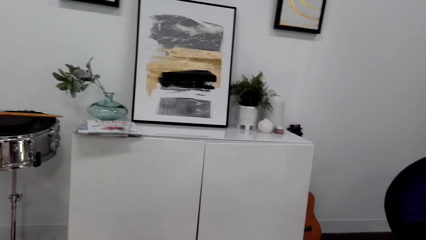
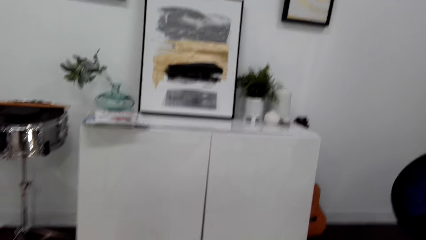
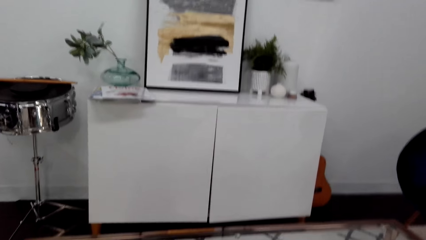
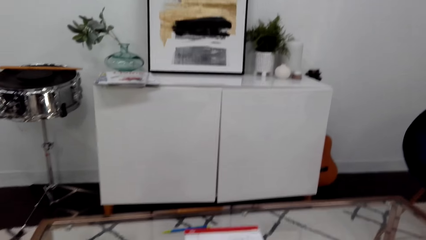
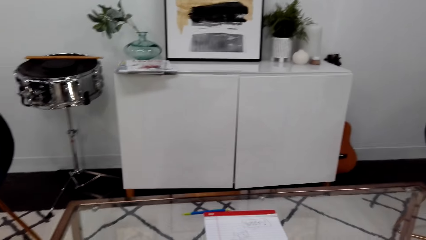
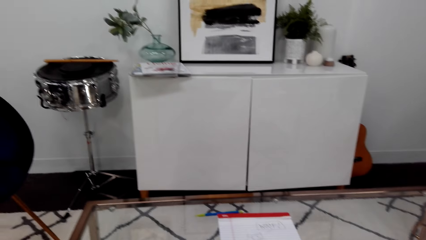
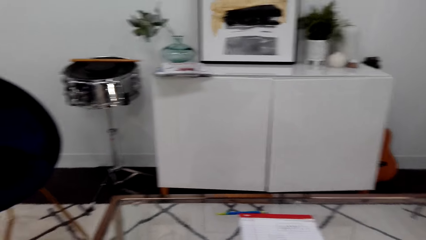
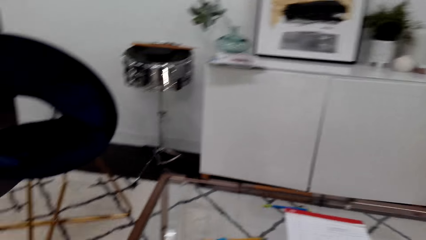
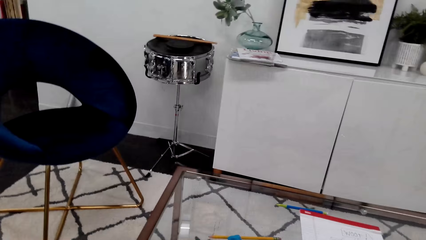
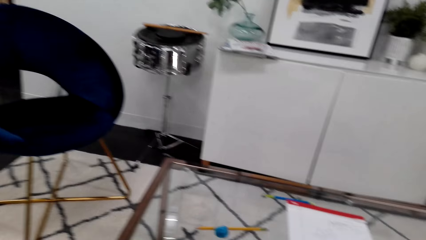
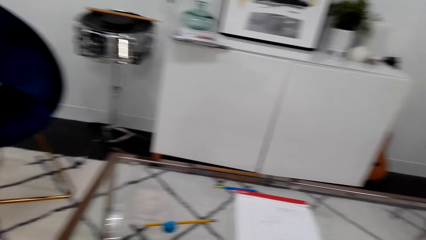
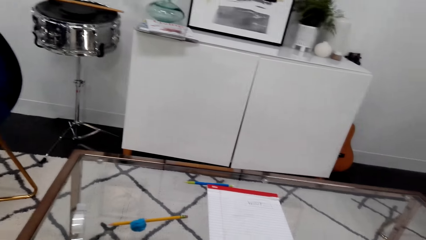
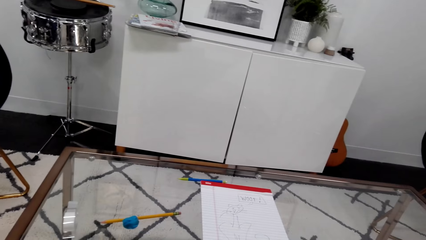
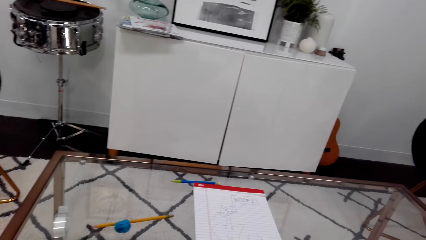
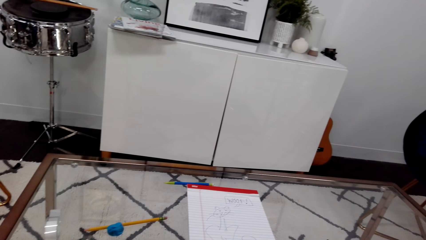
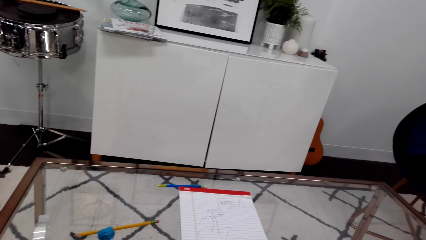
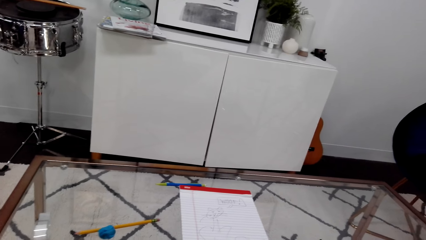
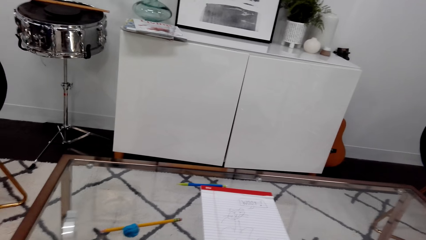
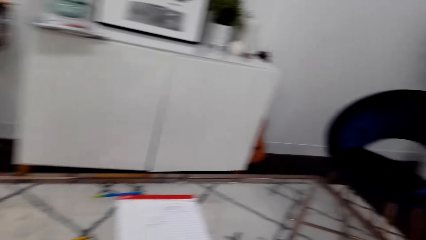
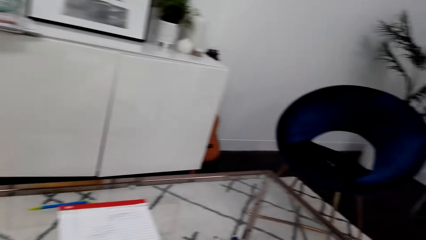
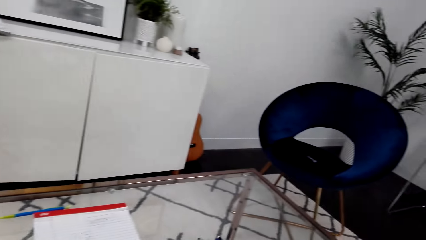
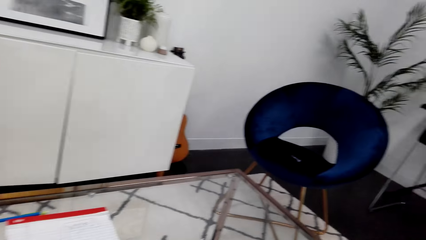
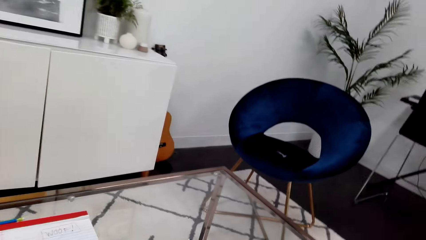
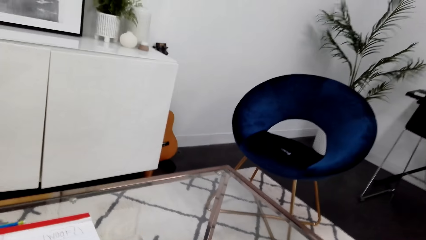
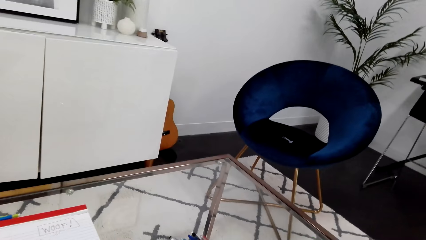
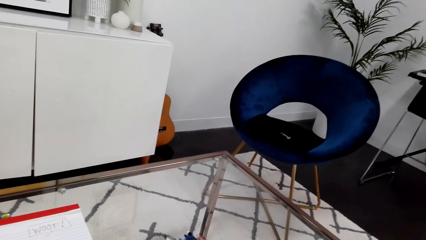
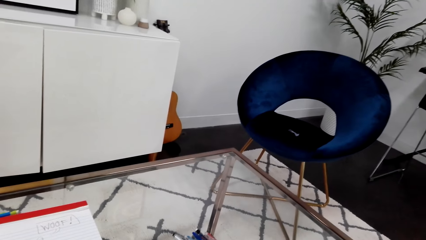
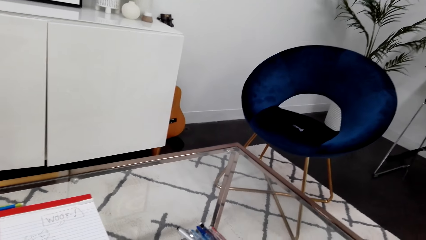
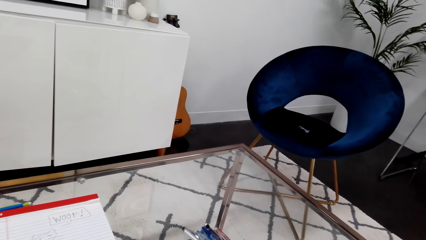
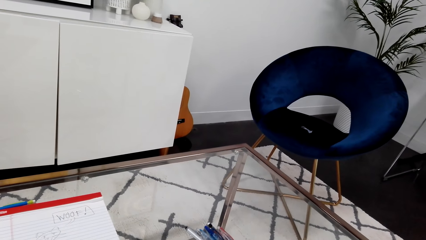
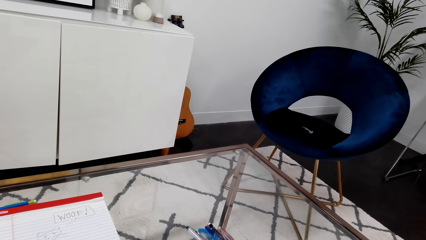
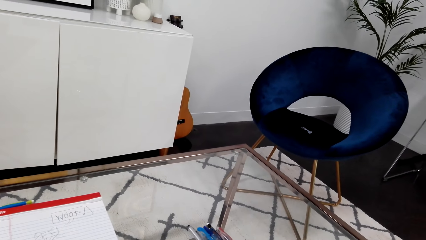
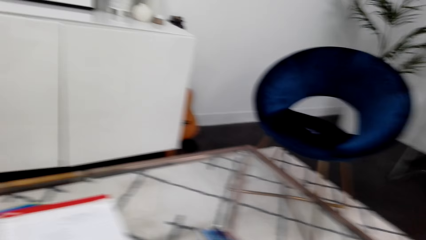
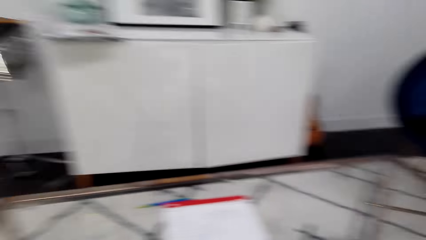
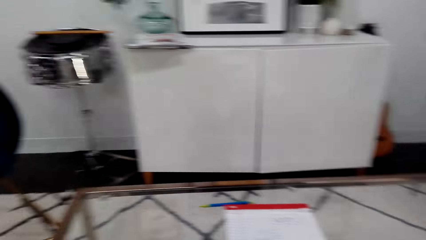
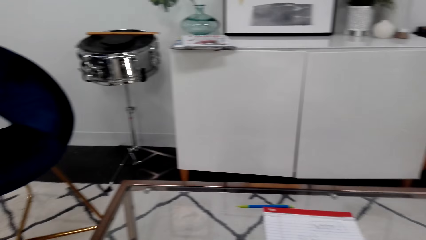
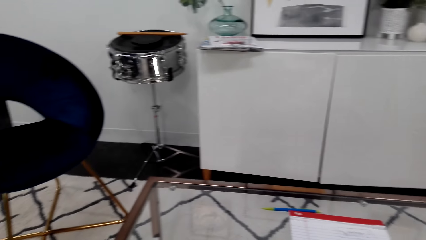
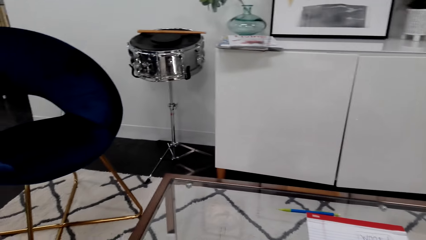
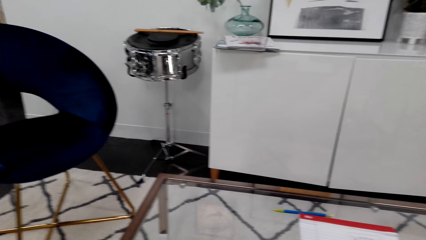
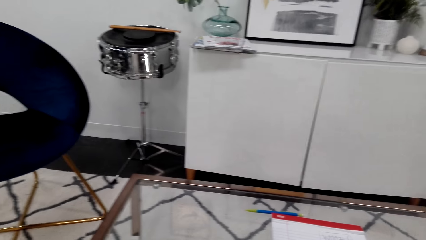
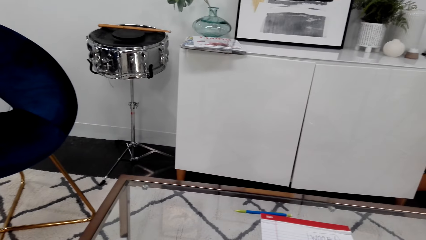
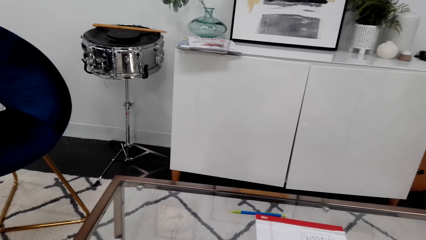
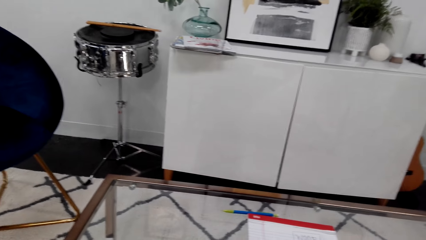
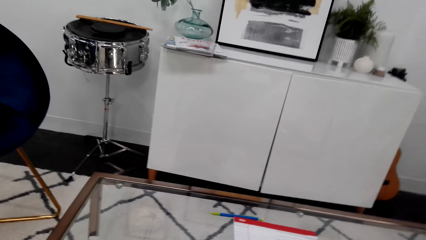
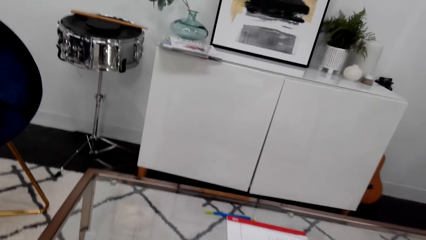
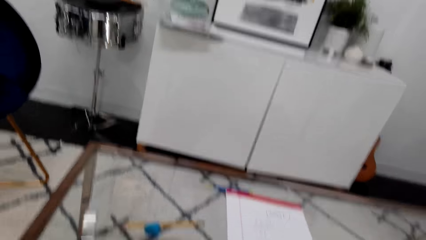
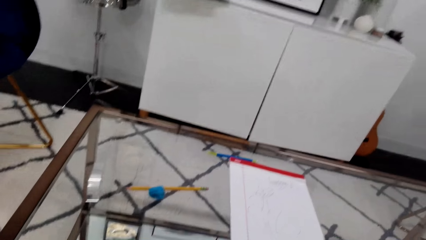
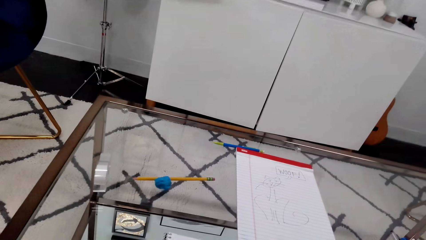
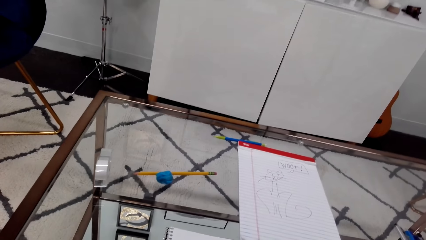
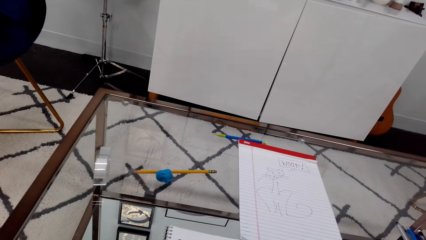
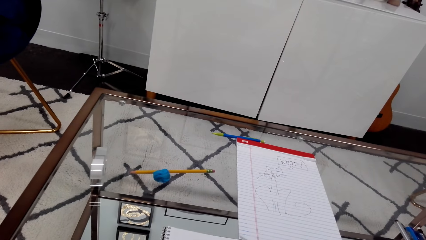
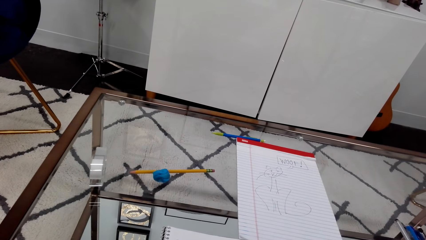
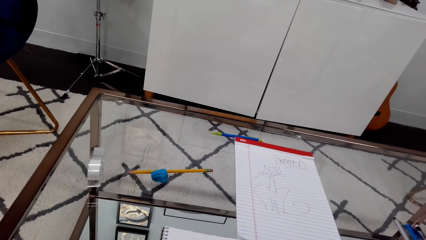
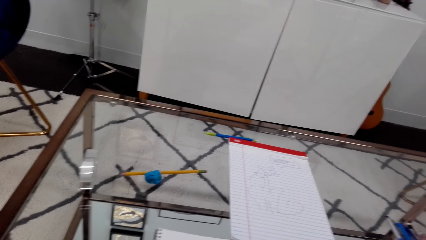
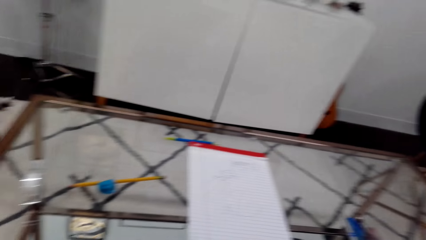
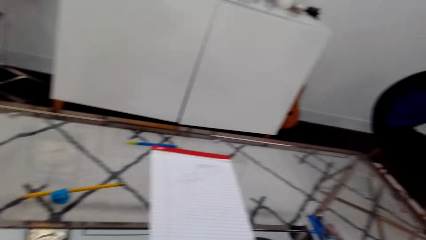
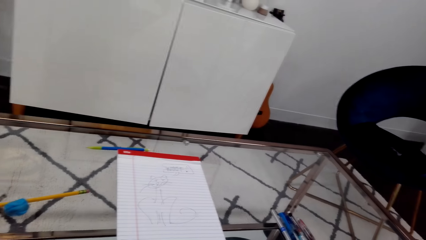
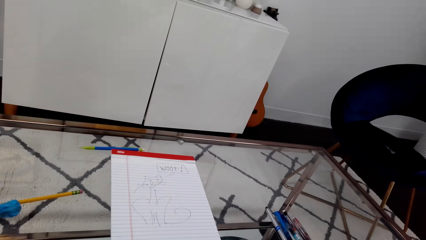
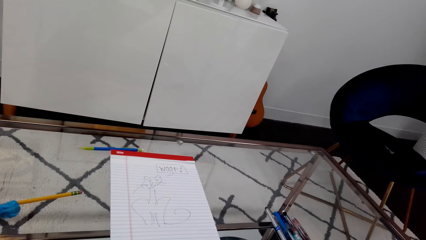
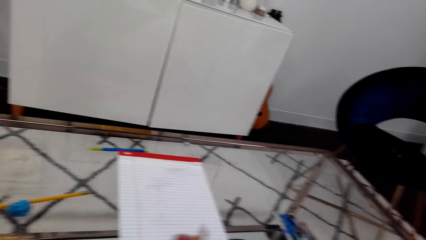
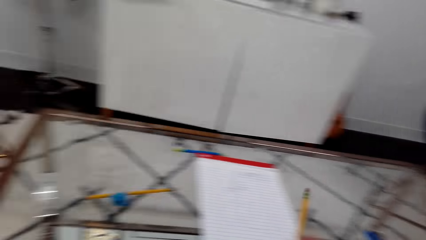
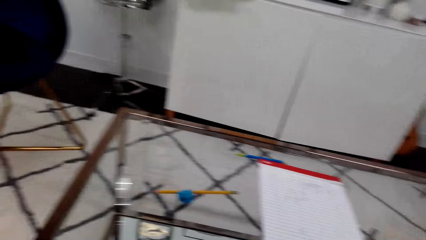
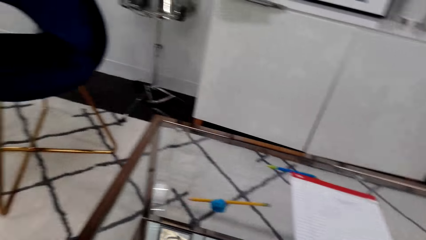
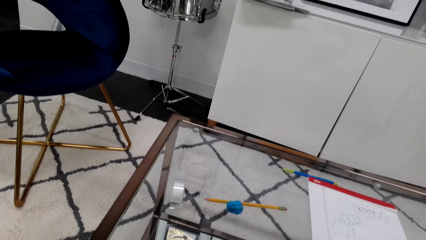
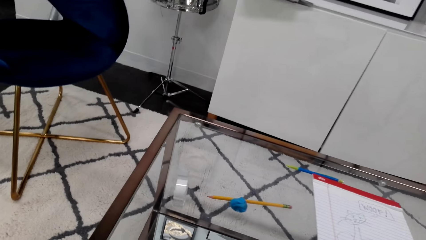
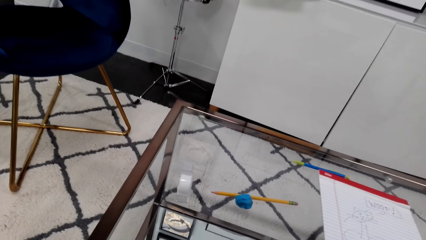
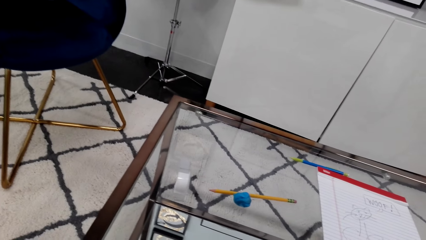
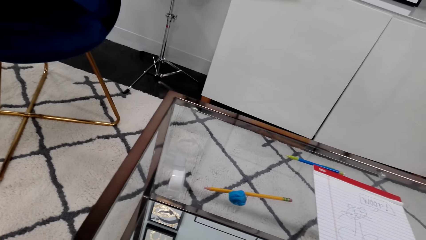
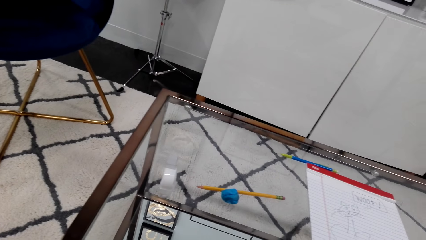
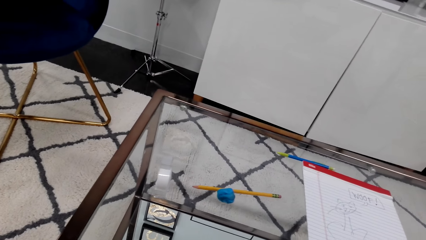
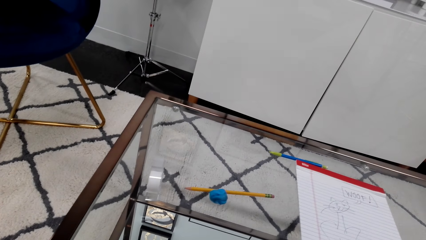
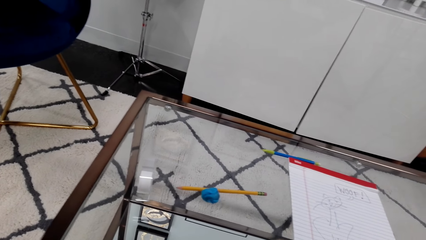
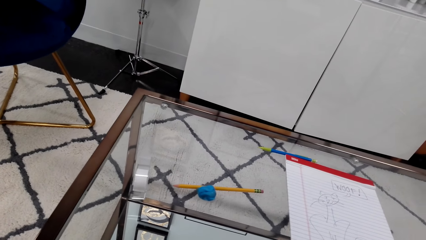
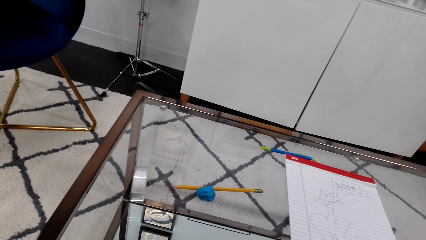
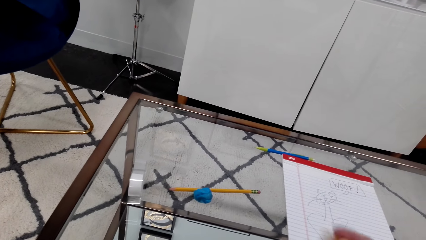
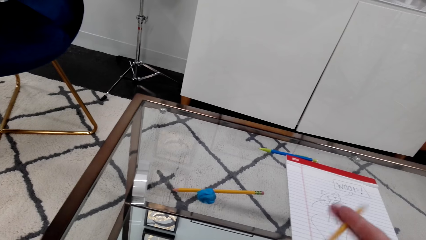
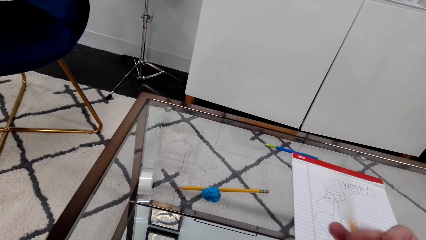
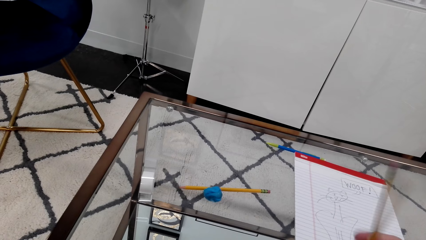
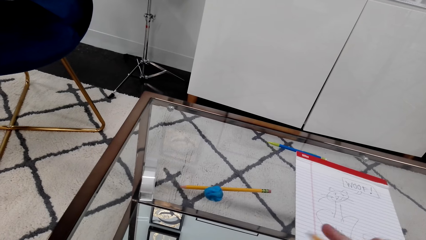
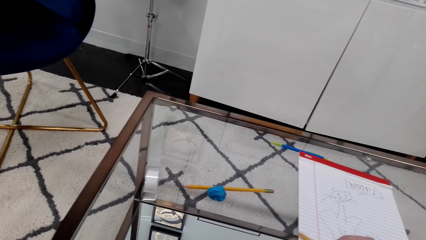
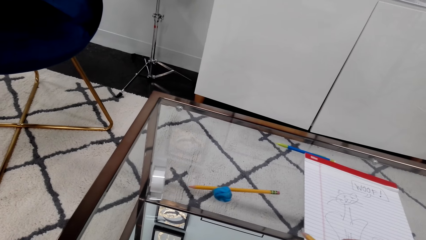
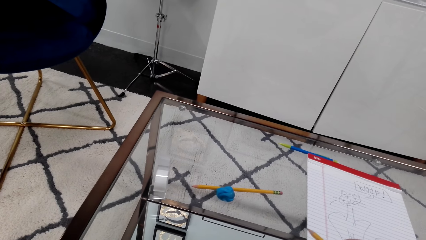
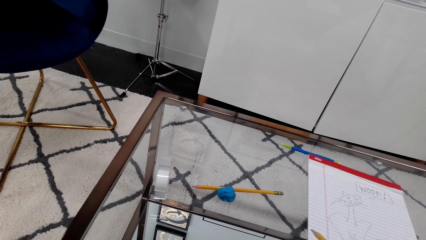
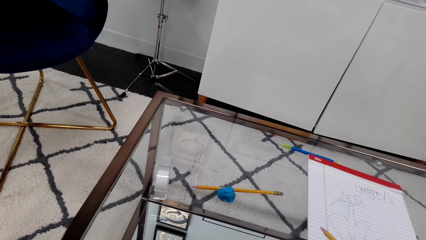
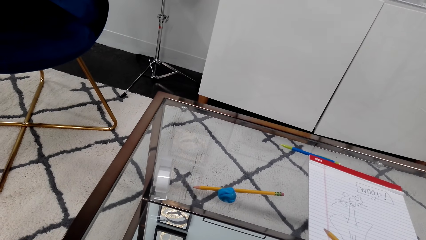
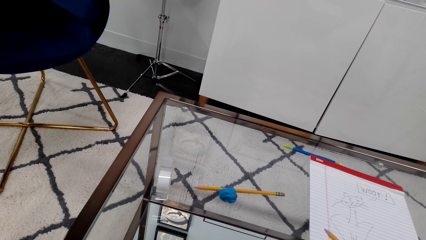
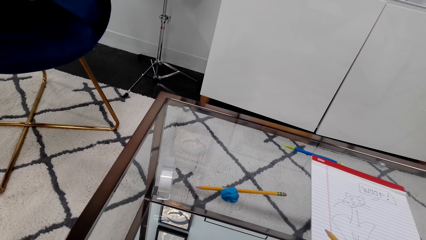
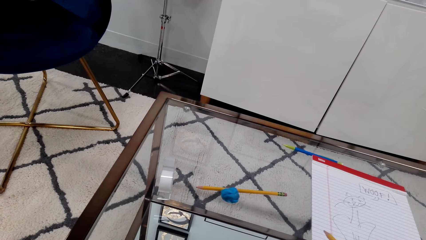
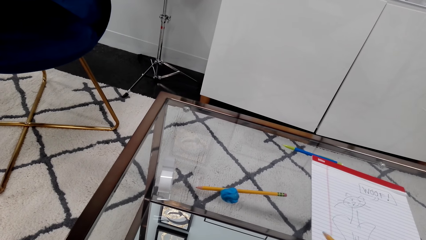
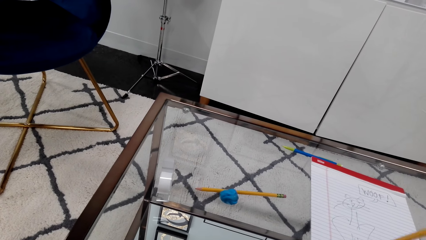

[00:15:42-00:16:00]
The camera wearer moves their hand. They lift a paper. They move their hand again.
